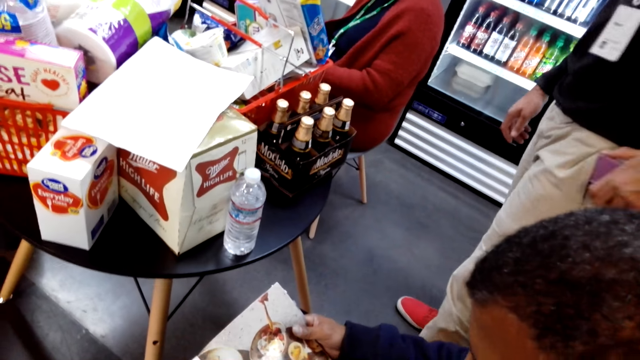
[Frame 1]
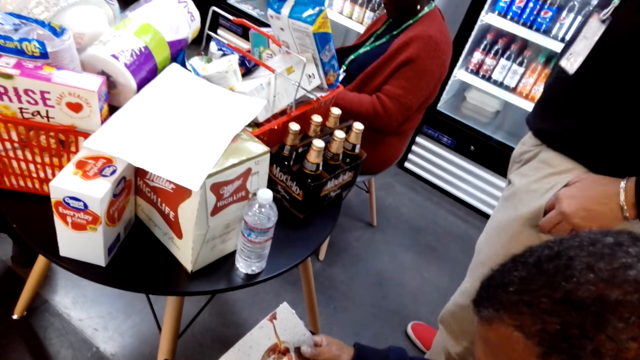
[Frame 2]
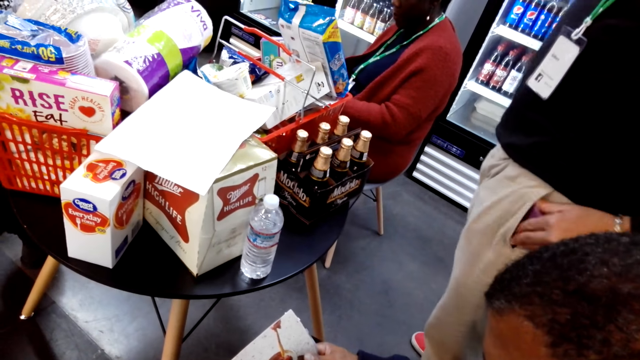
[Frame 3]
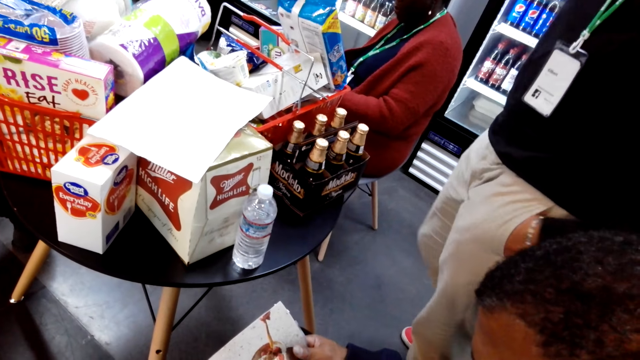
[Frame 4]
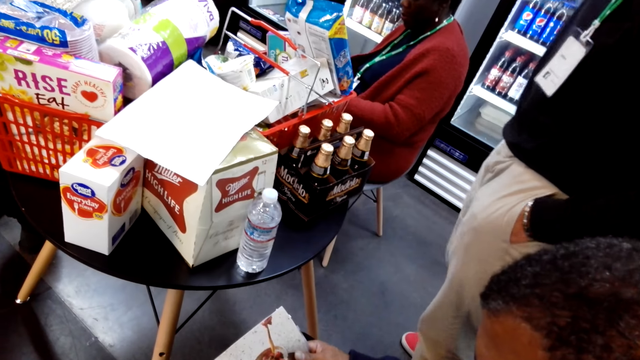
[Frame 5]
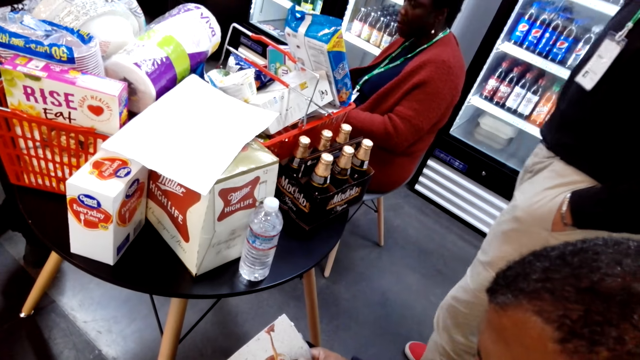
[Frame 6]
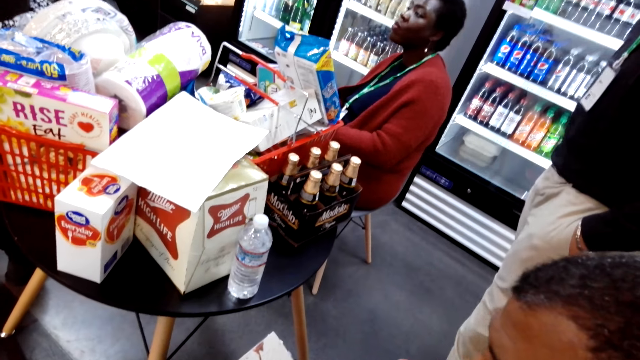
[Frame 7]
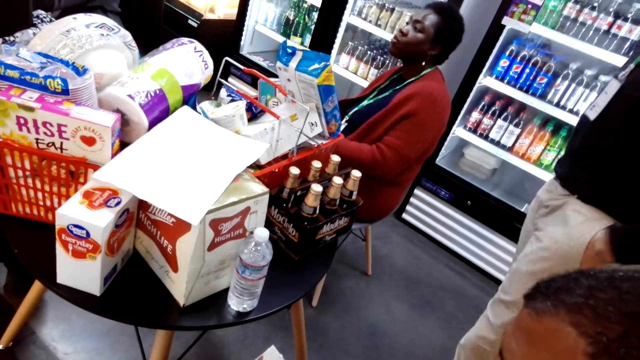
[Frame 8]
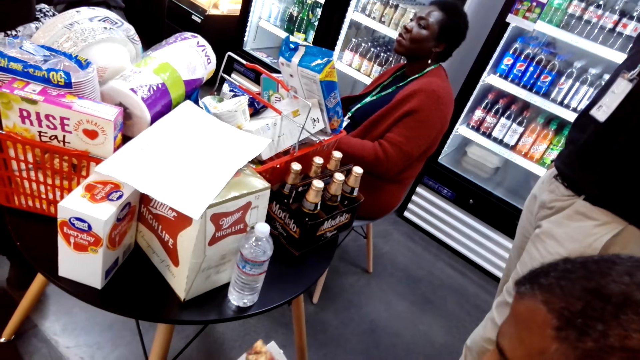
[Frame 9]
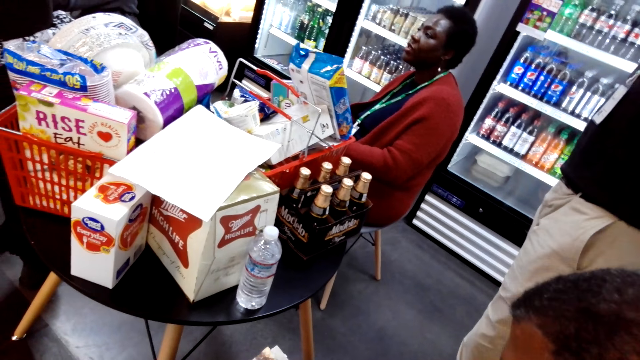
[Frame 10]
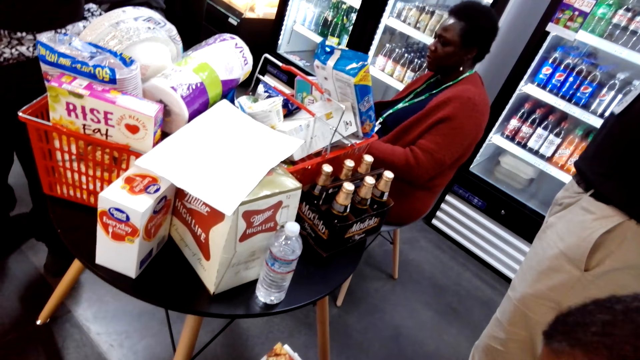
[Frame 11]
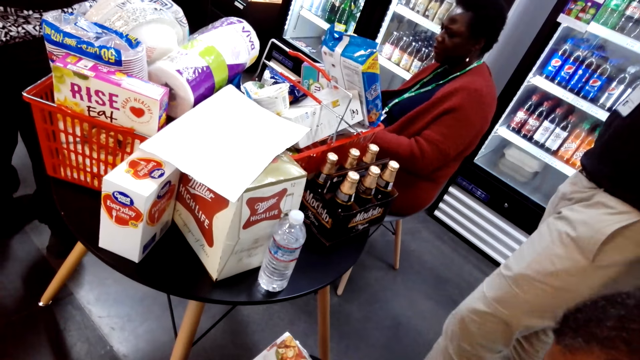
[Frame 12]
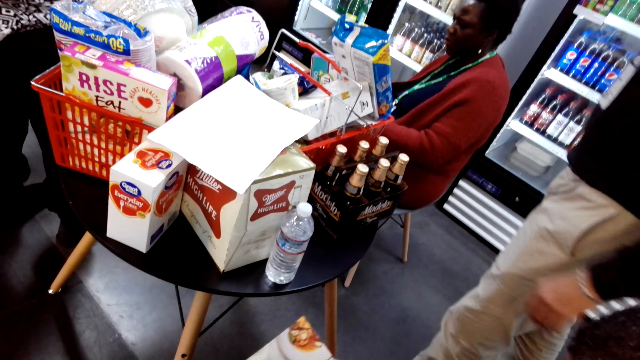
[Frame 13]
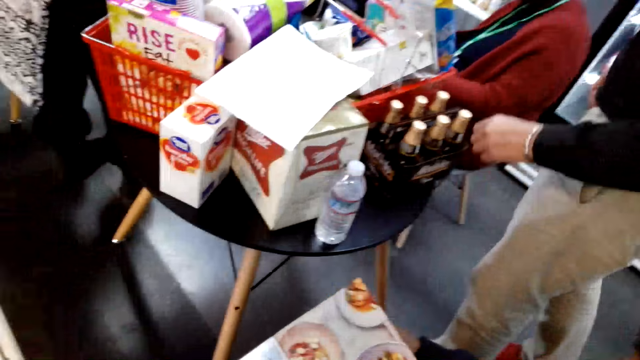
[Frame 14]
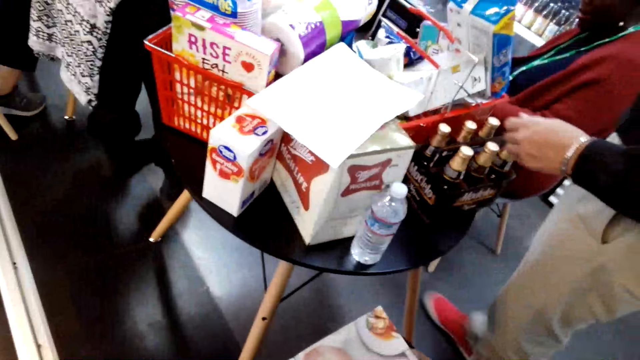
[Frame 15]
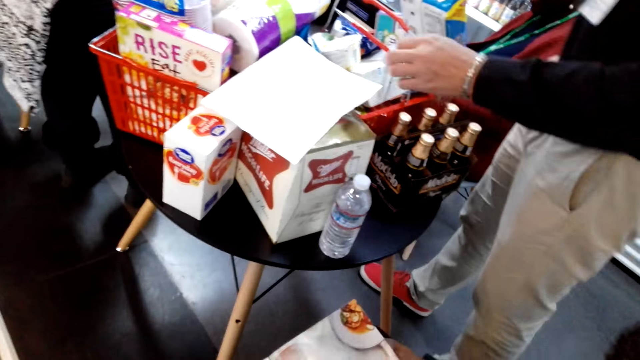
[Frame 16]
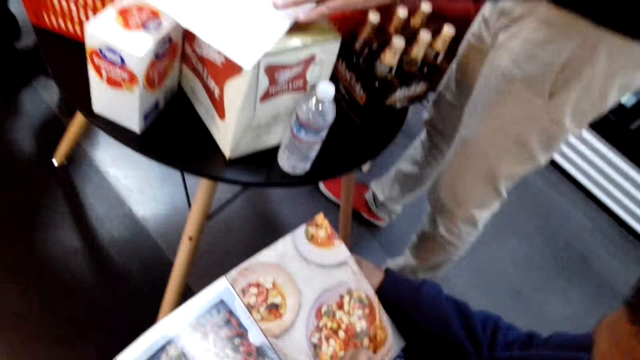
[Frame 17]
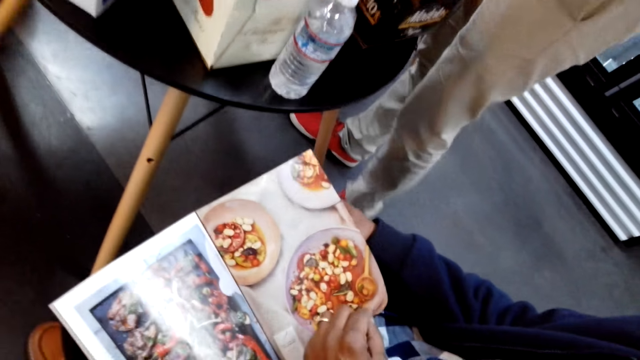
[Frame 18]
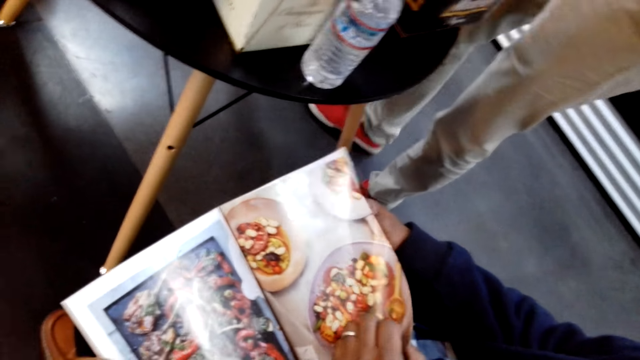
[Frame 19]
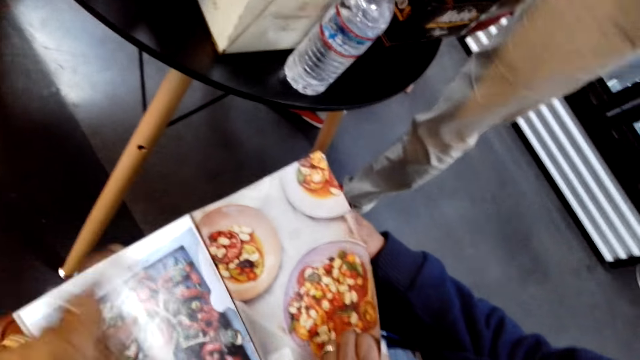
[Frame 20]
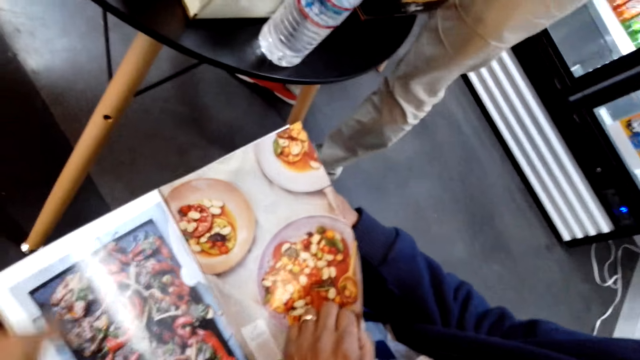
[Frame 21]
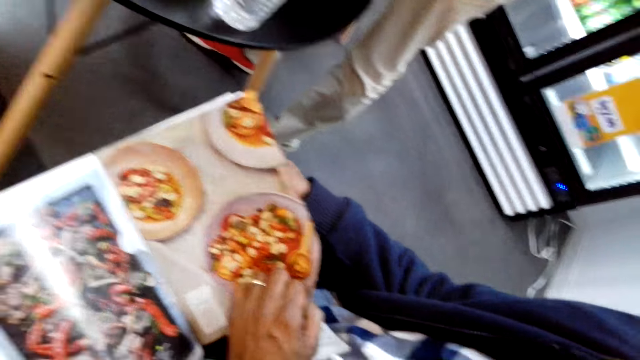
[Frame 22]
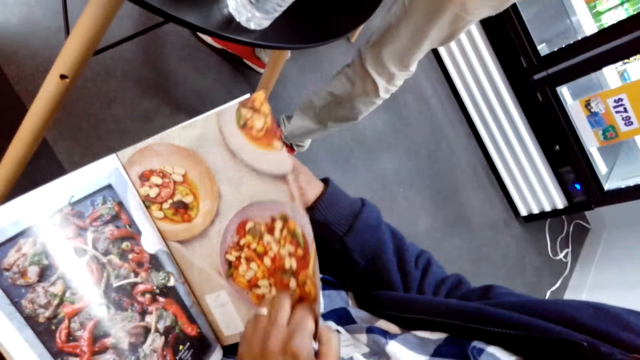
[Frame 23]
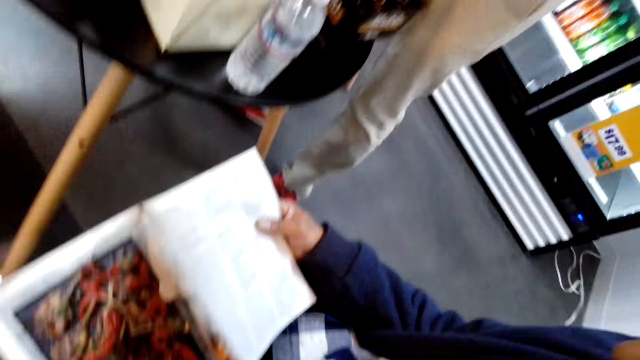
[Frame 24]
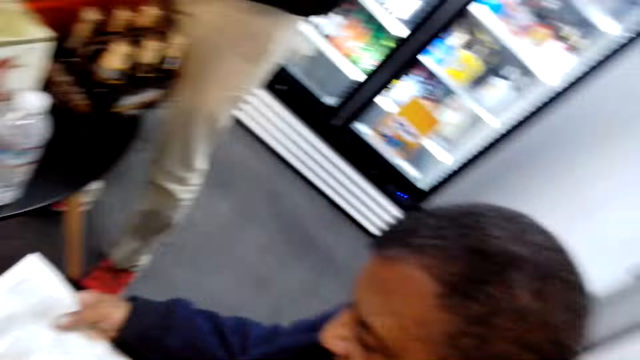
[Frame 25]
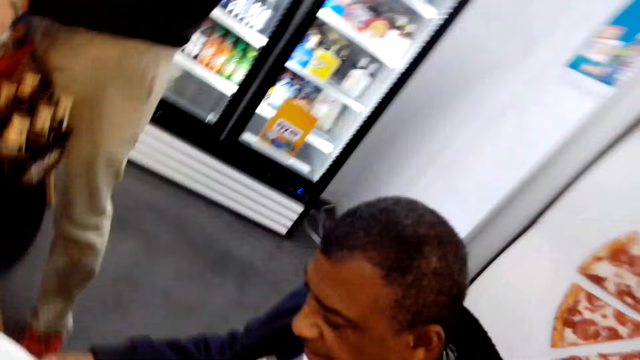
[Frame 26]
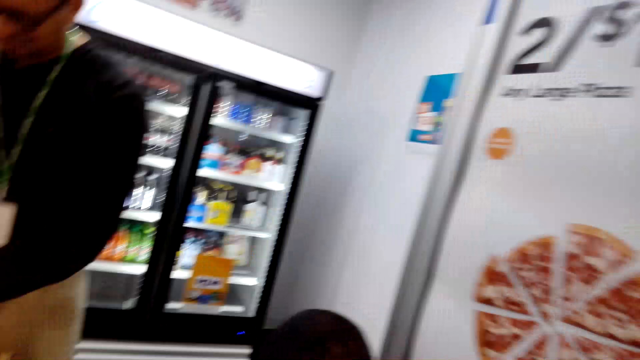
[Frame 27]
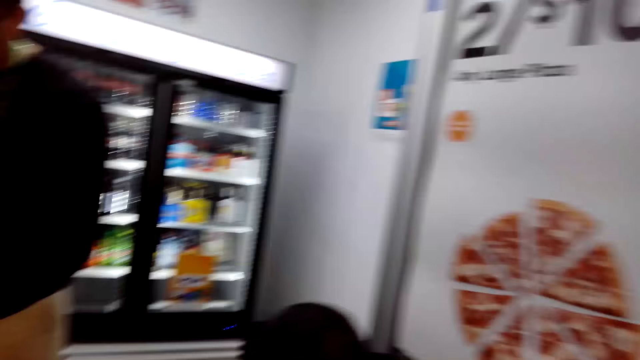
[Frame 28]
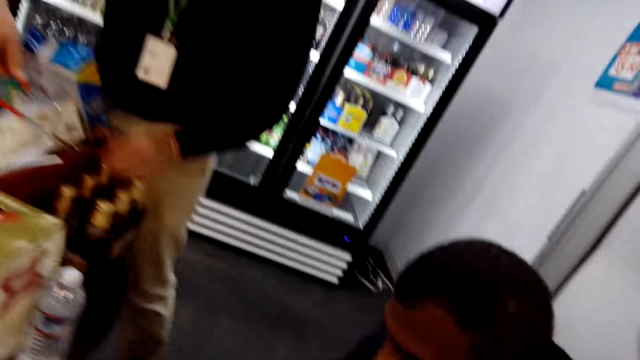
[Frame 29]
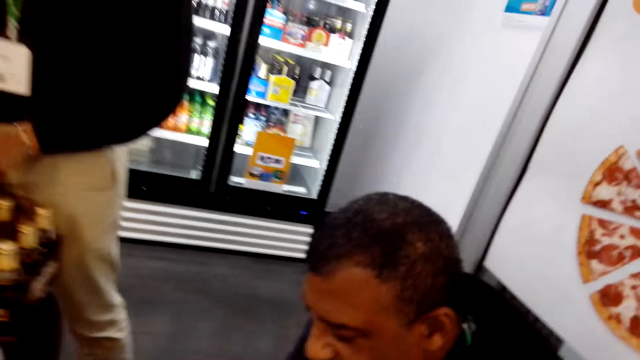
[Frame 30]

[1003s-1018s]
The camera wearer converses with a man. Another man places a phone in his pocket. The first man checks the magazine. The camera wearer puts a phone in his pocket. He converses with the first man. He steps back. The other man stands in the shop and touches something. The camera wearer converses with the first man. He moves towards a table. The first man checks the magazine. The camera wearer picks up a shopping list and converses with the first man. The first man flips a page. A man speaks. The first man checks the magazine. The camera wearer converses with the first man.

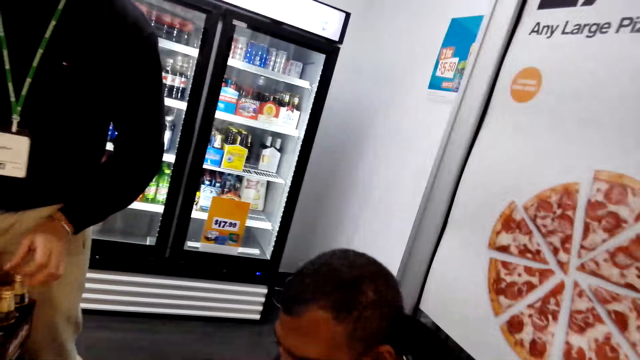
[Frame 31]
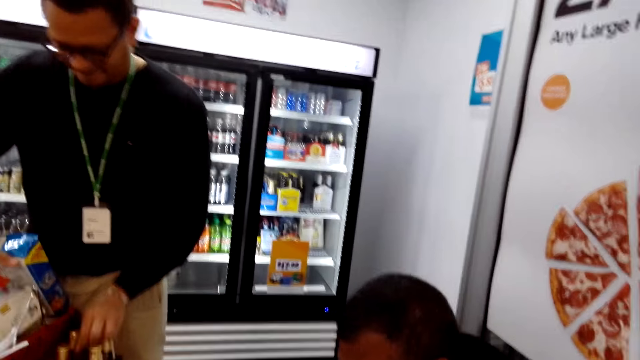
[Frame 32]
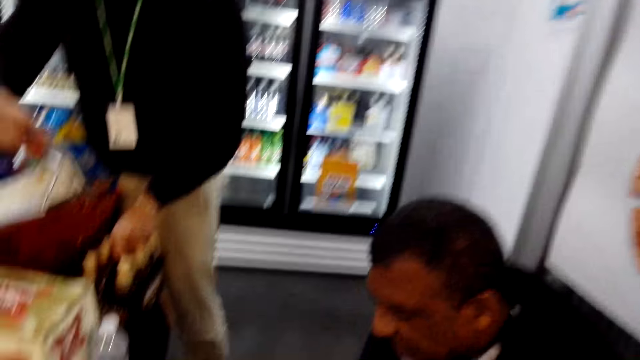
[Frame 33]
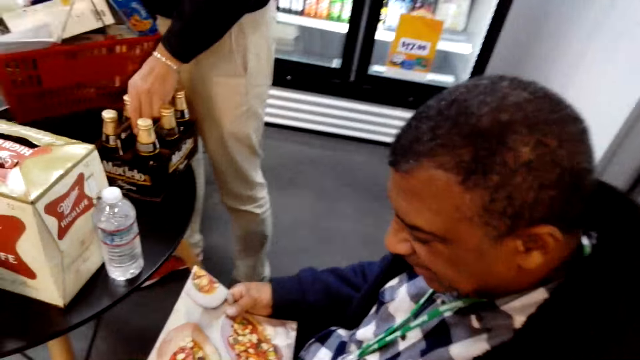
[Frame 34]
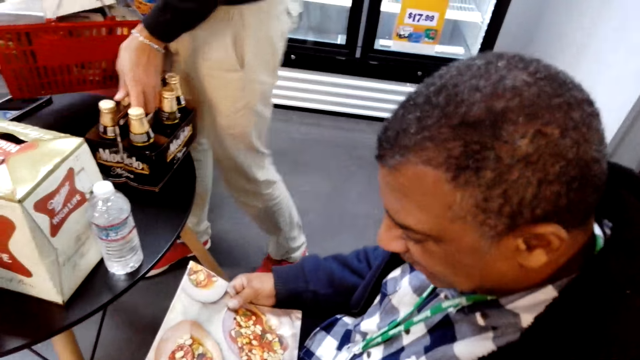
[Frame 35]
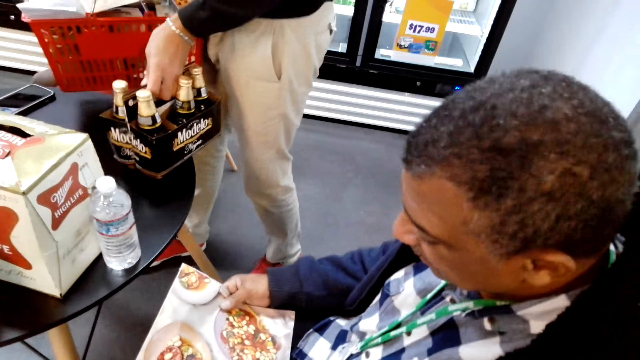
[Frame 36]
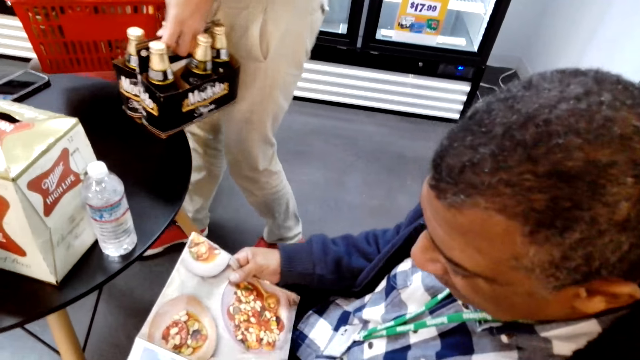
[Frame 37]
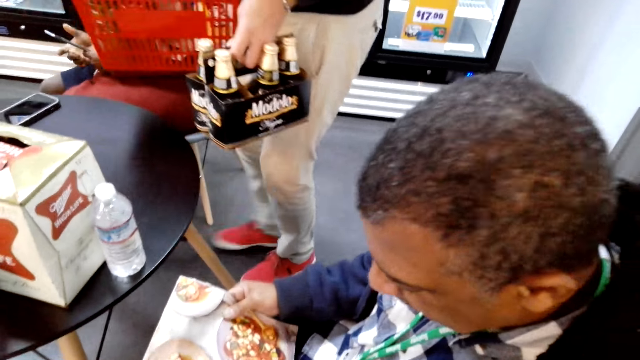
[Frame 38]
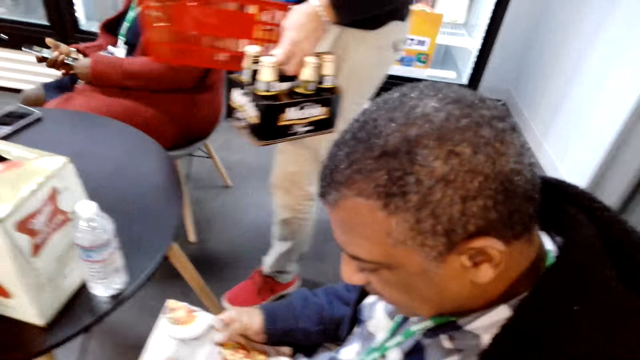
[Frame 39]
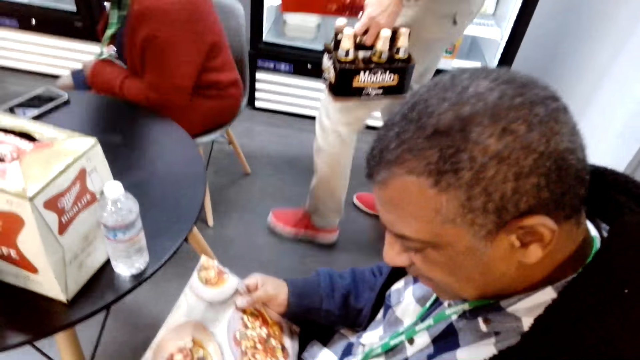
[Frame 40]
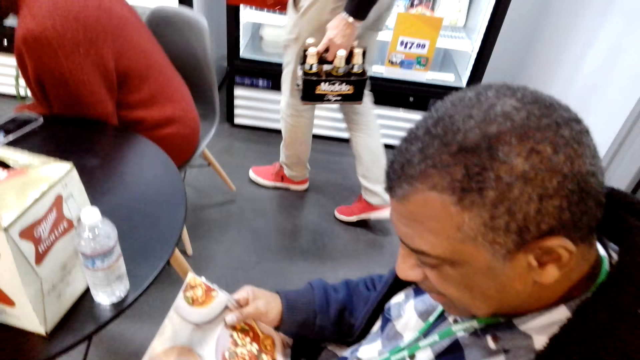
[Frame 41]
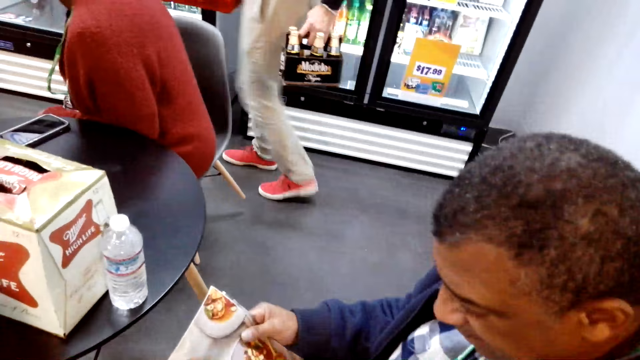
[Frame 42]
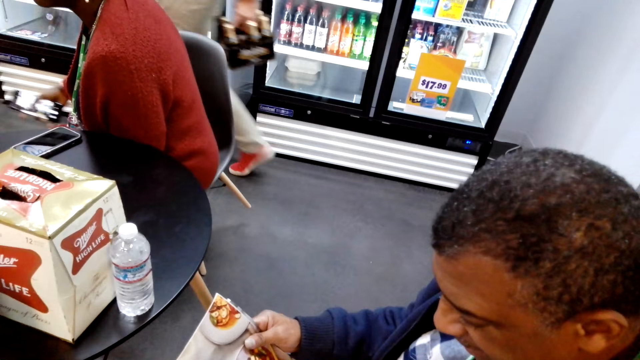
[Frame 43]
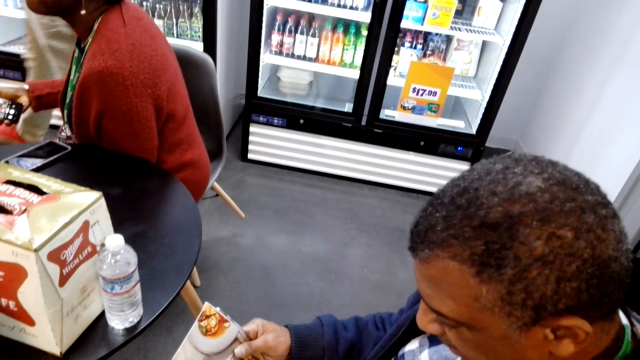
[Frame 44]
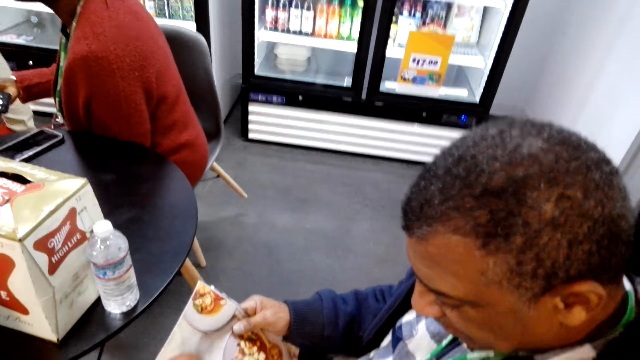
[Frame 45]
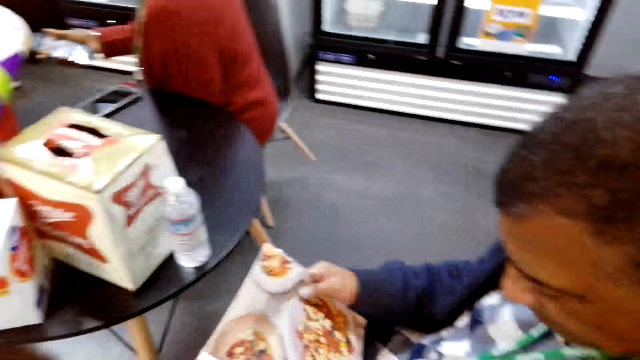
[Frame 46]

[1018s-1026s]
A man moves items on the table. The camera wearer picks up a basket. Another man checks the magazine. The camera wearer converses with the other man. The first man picks up the items on the table. The camera wearer picks up a beer box. A woman moves. The first man walks around the shop. The other man checks the magazine. The camera wearer converses with the other man. They walk away.
